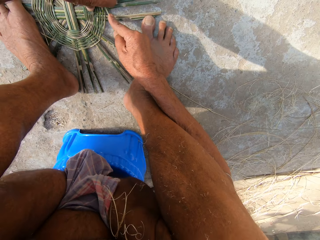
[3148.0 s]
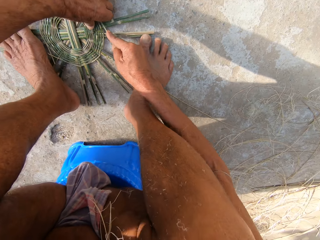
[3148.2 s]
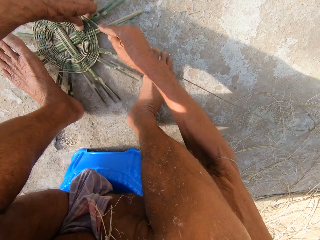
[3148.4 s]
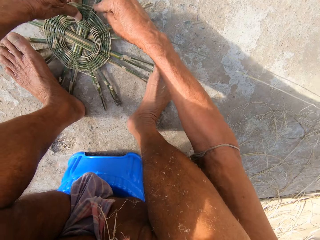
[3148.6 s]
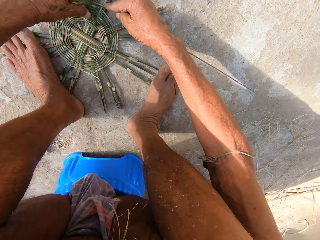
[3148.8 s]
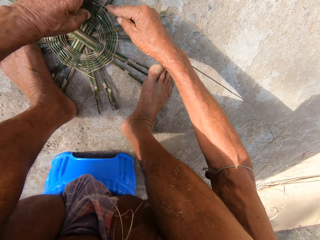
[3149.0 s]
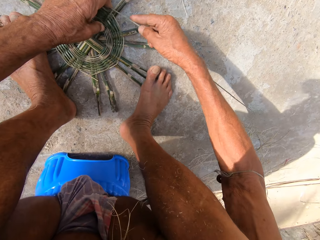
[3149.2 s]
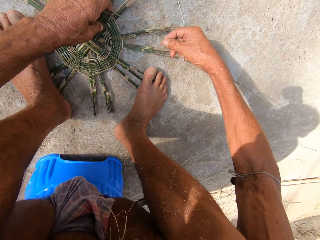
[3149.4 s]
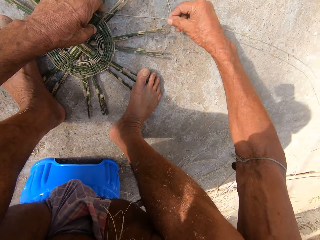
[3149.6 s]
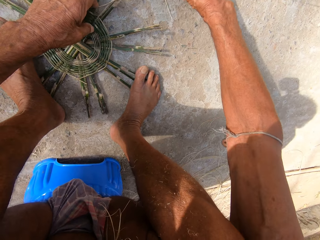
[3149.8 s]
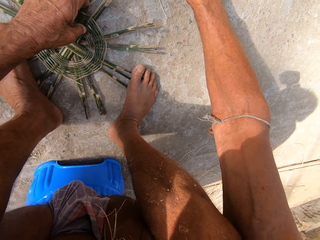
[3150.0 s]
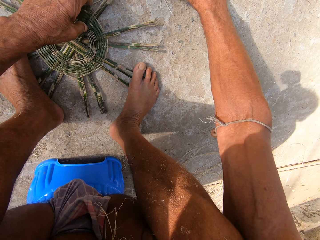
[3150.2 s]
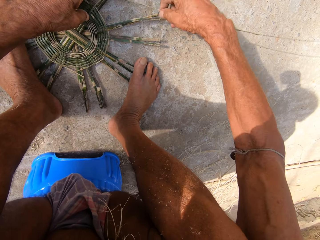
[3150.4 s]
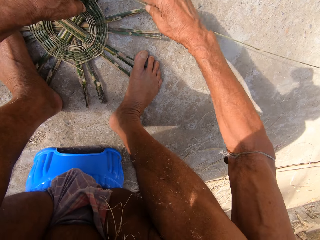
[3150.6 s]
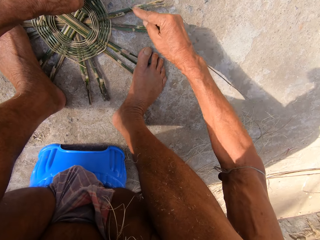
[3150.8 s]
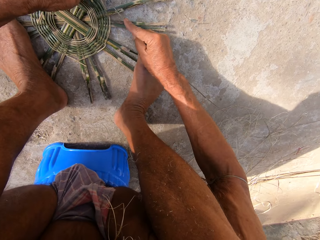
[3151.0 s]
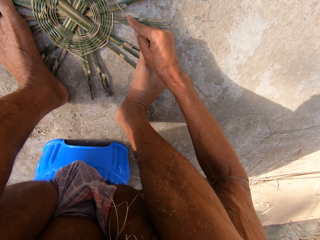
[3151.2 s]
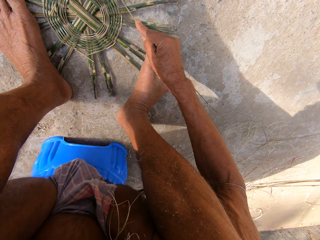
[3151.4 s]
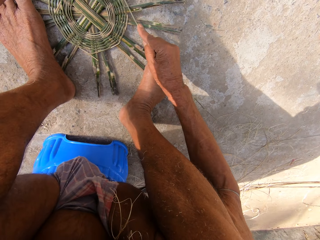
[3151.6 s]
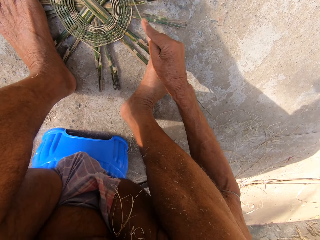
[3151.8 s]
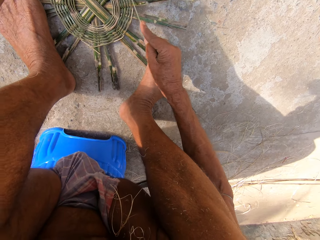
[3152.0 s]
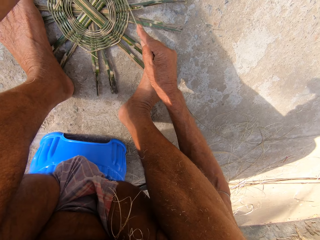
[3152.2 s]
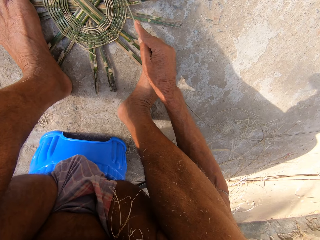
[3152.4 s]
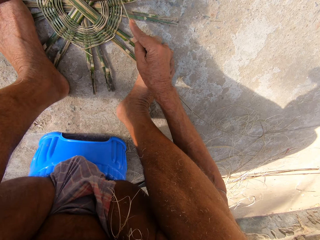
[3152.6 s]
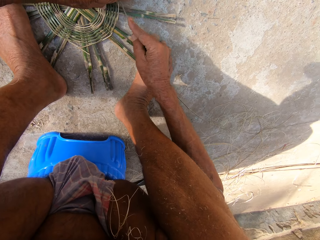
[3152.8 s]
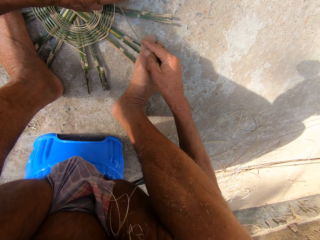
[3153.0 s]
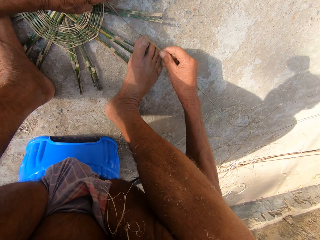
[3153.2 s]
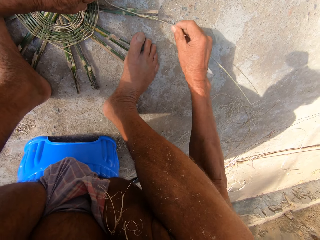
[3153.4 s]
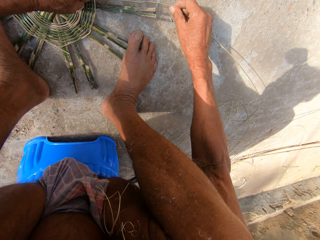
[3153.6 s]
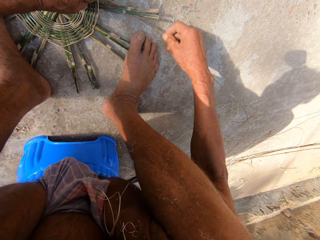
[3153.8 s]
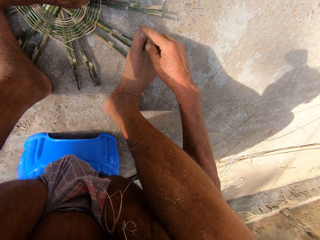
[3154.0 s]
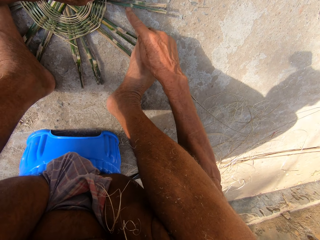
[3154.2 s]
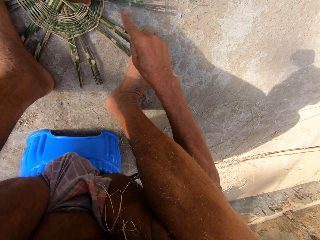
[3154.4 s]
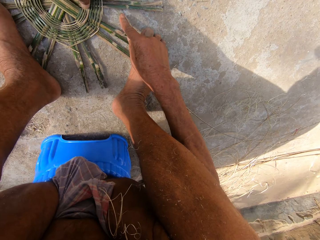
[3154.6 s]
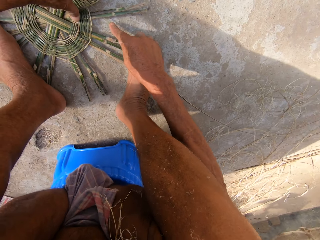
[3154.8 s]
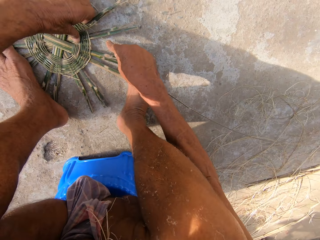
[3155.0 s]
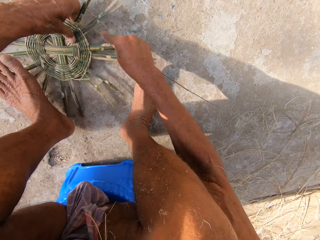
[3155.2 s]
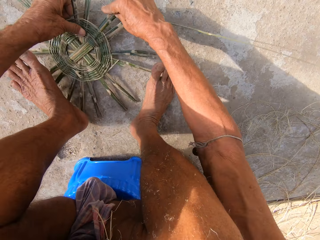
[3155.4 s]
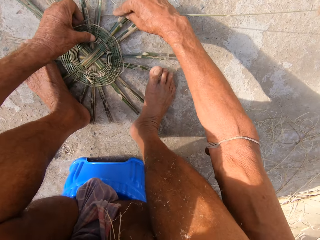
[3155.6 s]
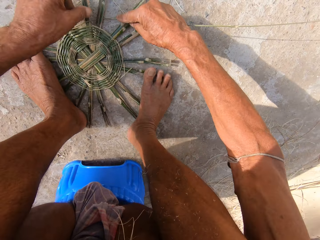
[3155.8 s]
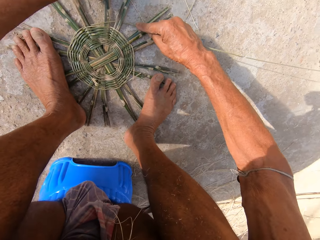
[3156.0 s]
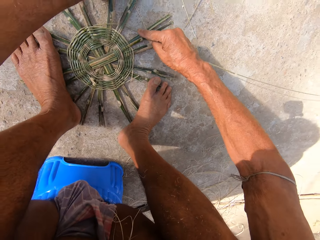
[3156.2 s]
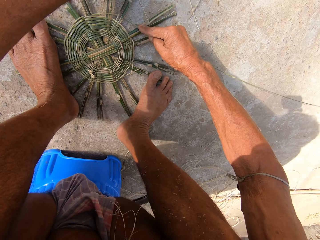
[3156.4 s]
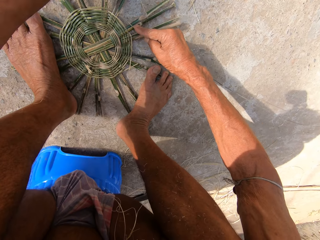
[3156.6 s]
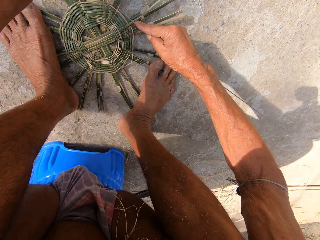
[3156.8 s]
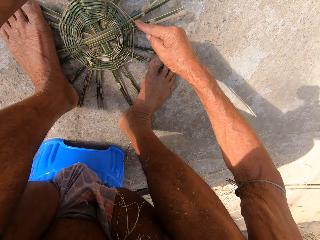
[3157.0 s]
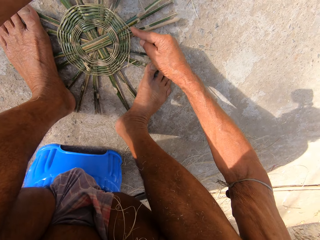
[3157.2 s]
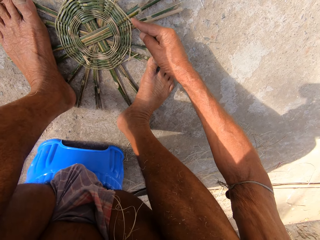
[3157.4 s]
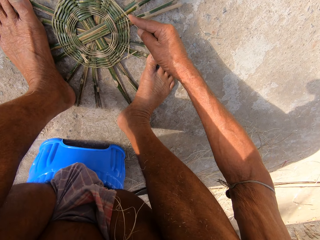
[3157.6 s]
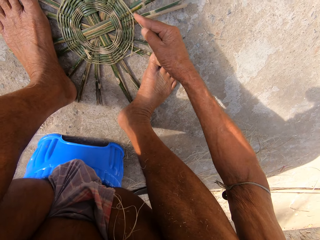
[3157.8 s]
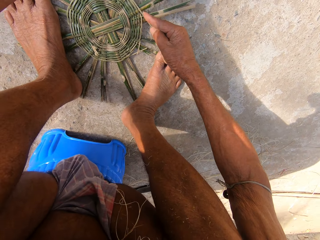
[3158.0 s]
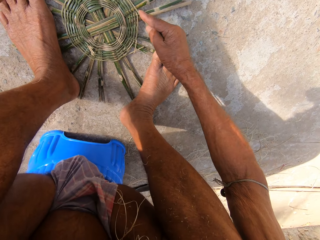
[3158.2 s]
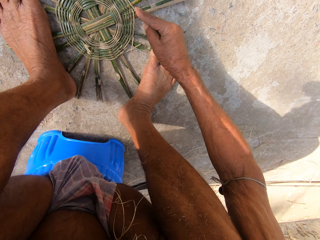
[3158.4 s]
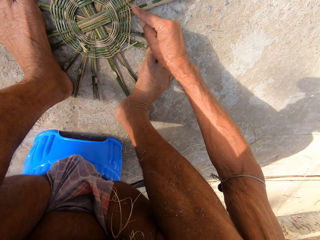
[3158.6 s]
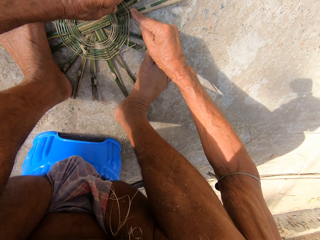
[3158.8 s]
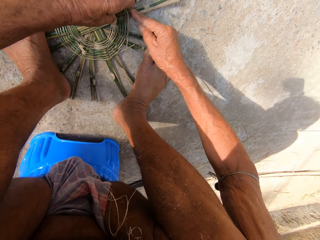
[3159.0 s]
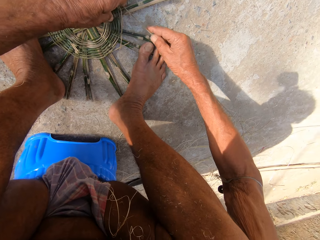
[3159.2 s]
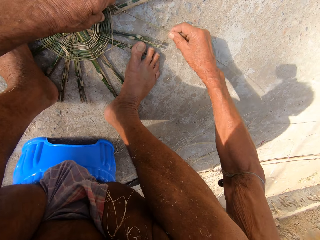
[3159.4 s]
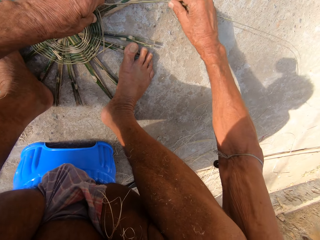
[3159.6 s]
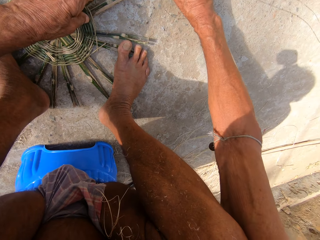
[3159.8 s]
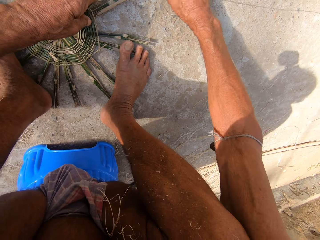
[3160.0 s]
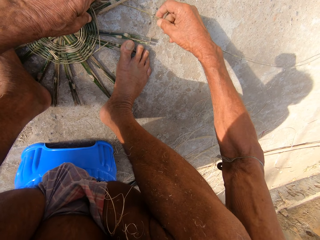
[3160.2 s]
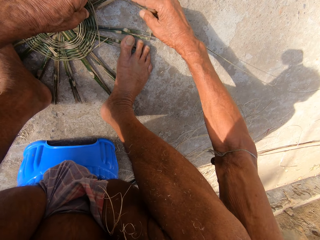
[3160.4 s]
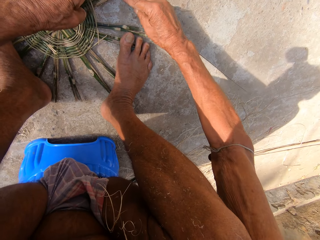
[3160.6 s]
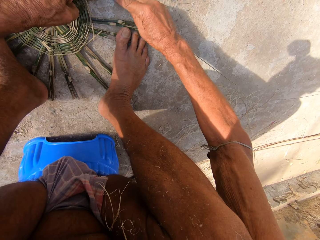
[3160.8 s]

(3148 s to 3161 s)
The camera wearer turns the basket base on the ground with both hands. They hold down the basket base with both legs. They weave the bamboo strip into the basket base with both hands. They turn the basket base on the ground with both hands. They hold down the basket base with both legs. They weave the bamboo strip into the basket base with both hands.

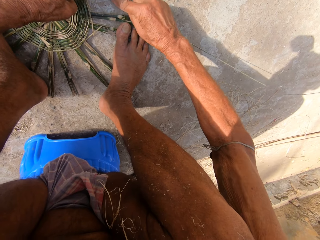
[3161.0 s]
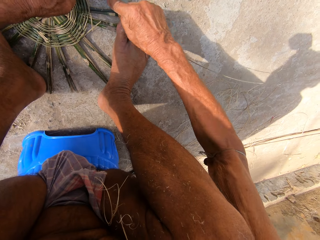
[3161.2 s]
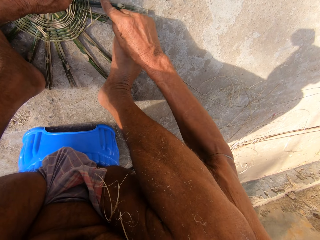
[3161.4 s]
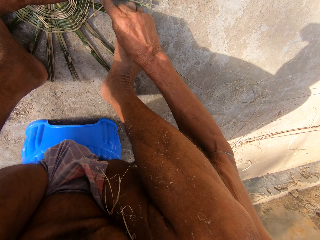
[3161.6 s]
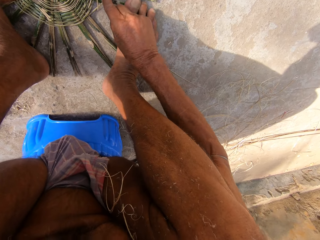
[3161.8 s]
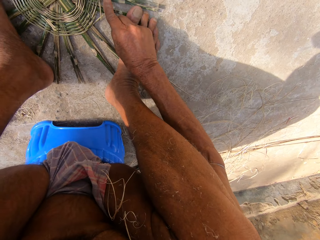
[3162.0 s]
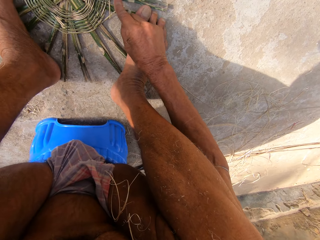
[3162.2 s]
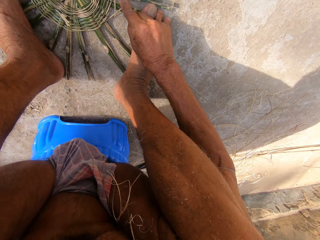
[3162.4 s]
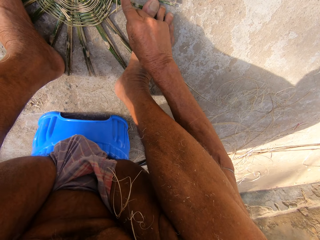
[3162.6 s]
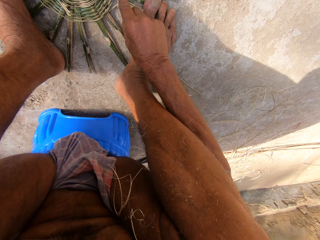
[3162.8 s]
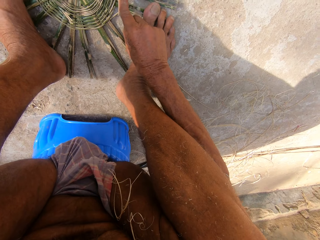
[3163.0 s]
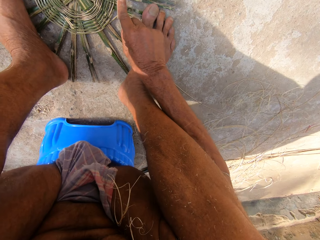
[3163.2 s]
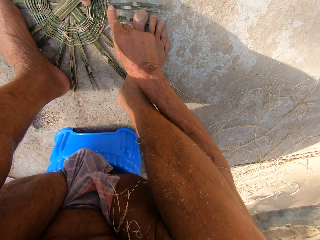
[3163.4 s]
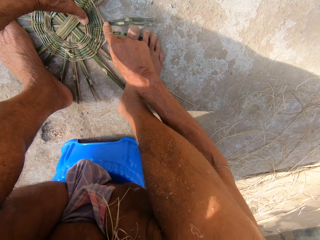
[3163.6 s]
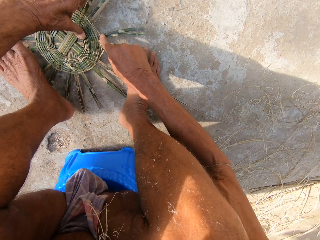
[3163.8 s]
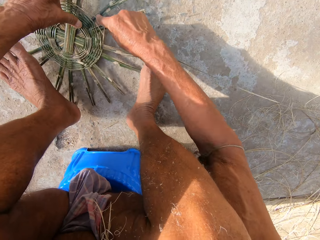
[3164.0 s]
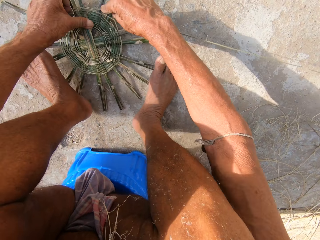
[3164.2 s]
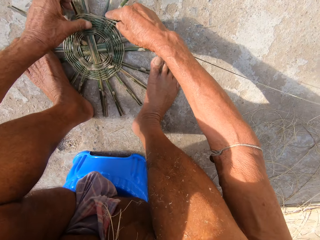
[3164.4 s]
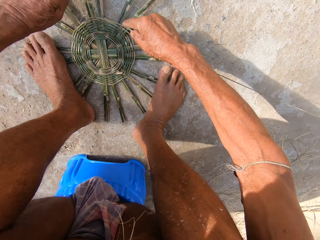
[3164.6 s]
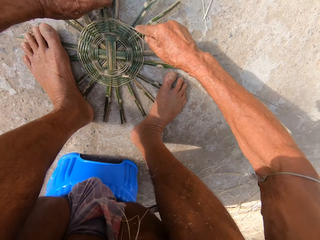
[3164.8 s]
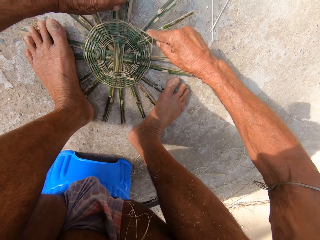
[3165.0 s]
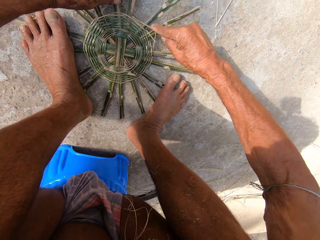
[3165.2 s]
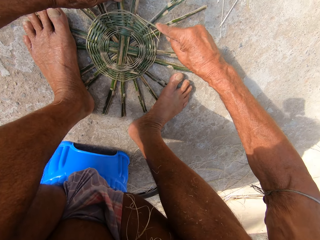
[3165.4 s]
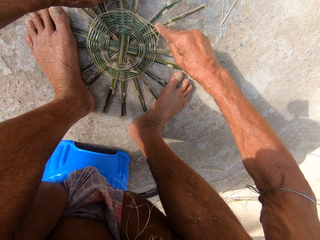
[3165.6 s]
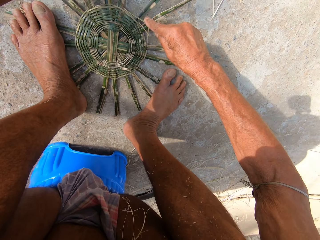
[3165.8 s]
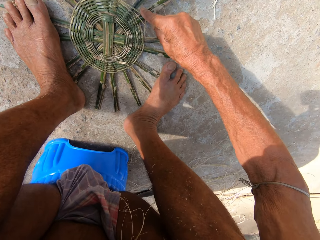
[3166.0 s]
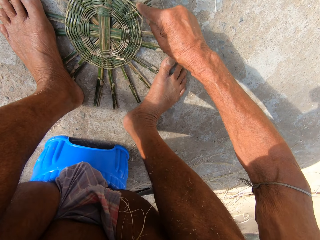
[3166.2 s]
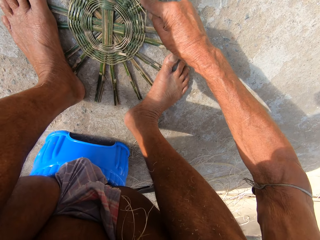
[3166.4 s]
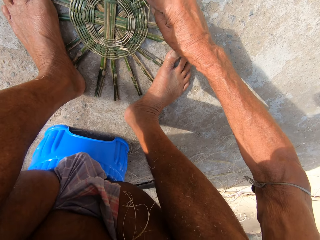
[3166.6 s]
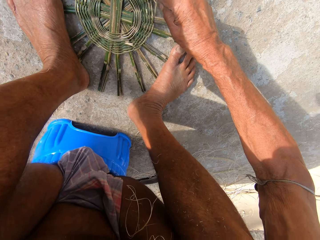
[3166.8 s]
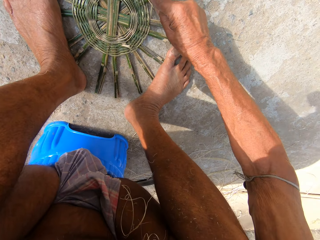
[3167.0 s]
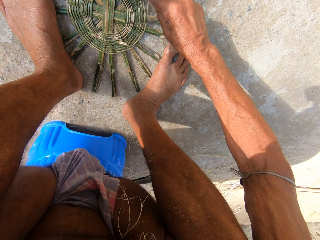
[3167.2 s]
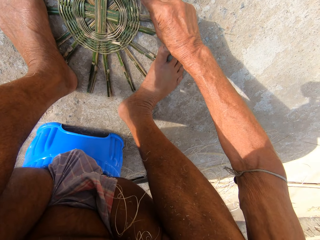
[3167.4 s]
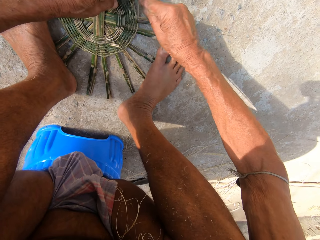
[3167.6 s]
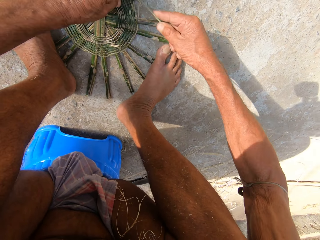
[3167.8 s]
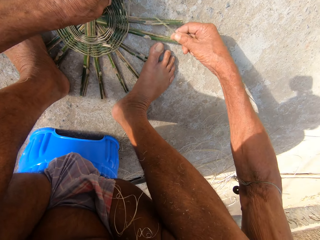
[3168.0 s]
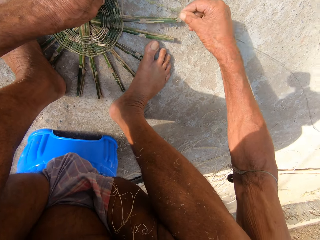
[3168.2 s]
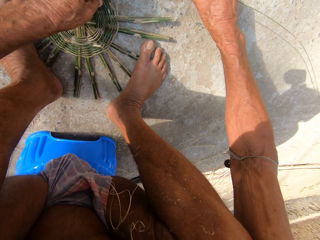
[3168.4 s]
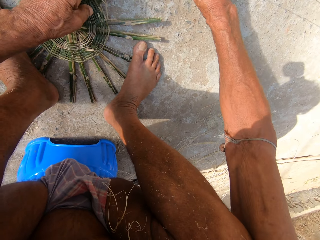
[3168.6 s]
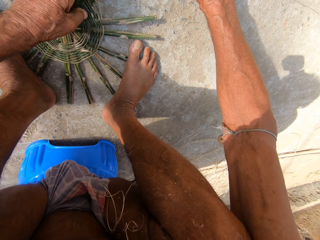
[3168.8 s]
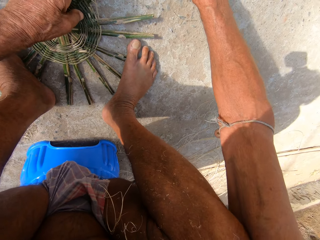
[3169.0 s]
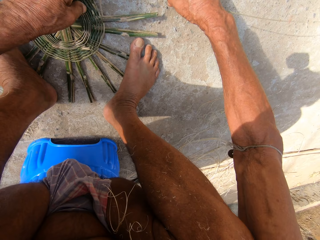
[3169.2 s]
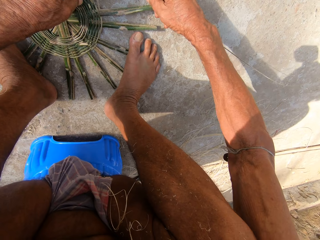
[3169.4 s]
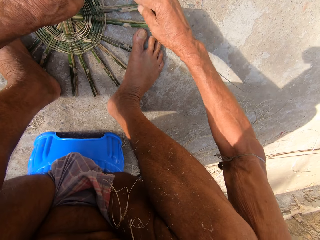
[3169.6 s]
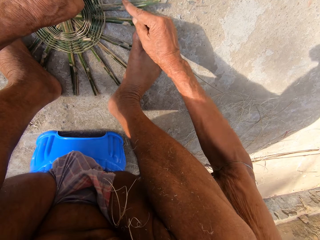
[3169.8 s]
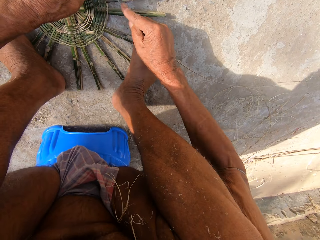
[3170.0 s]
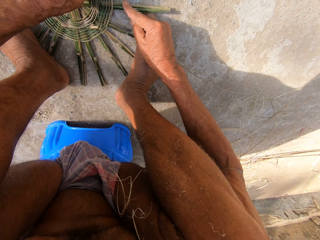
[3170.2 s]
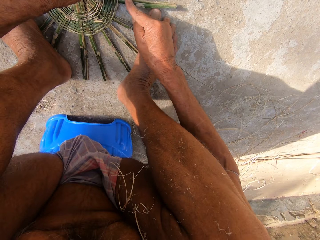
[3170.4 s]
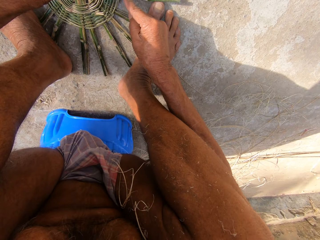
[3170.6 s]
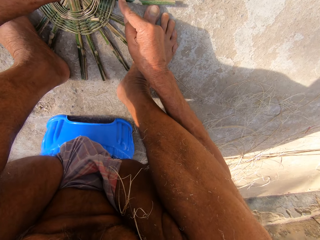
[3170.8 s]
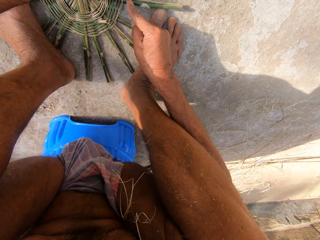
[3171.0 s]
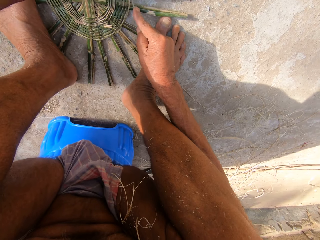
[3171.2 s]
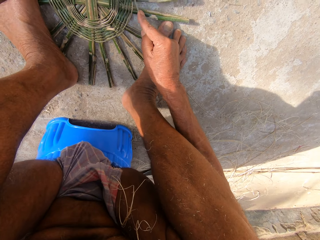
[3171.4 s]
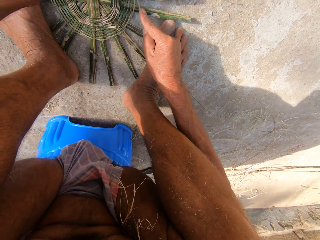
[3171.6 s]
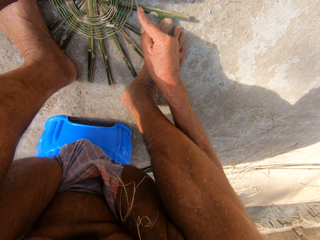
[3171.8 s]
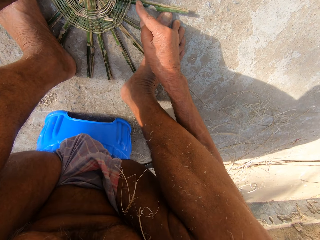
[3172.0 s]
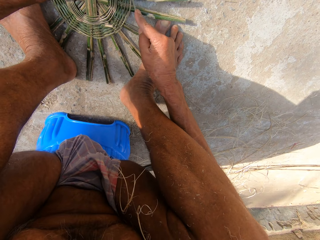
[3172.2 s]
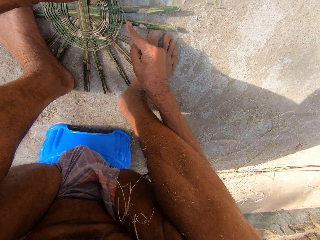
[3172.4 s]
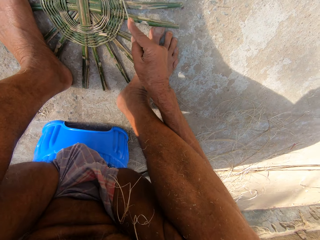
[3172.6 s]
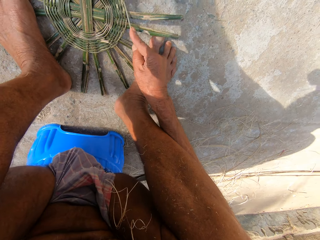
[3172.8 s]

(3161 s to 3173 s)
The camera wearer turns the basket base on the ground with both hands. They hold down the basket base with both legs. They weave the bamboo strip into the basket base with both hands.
